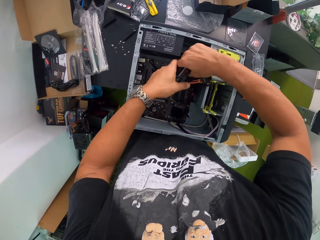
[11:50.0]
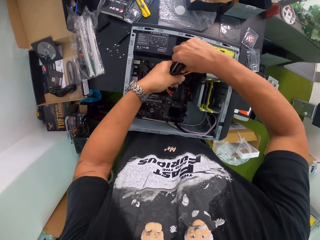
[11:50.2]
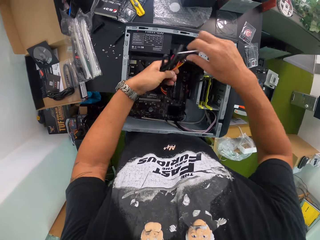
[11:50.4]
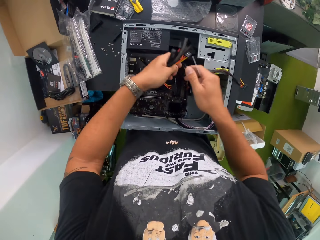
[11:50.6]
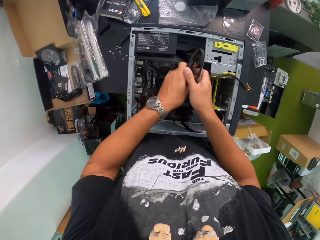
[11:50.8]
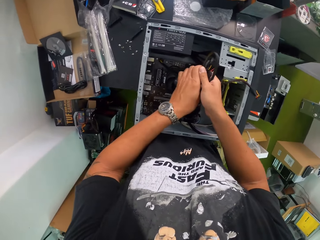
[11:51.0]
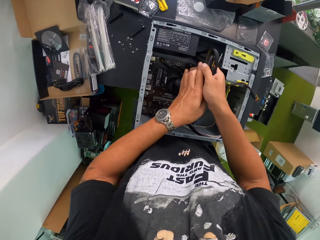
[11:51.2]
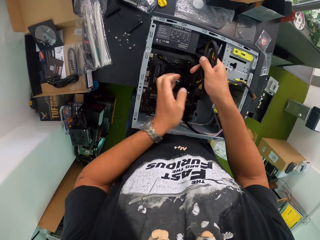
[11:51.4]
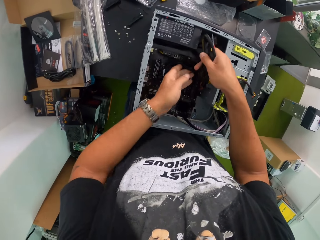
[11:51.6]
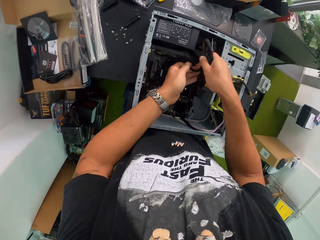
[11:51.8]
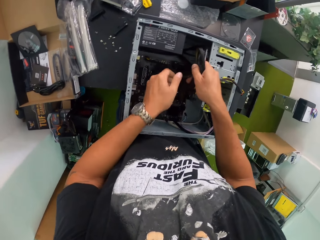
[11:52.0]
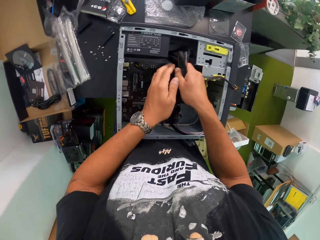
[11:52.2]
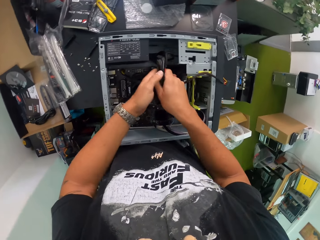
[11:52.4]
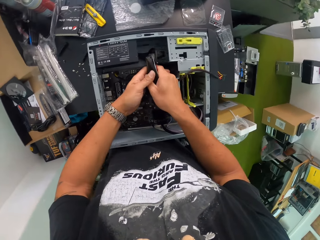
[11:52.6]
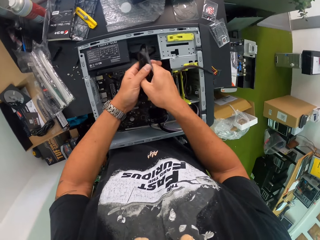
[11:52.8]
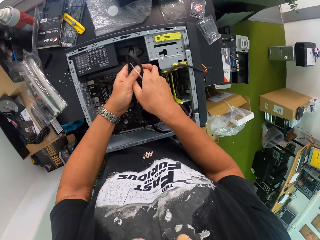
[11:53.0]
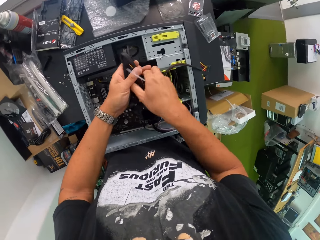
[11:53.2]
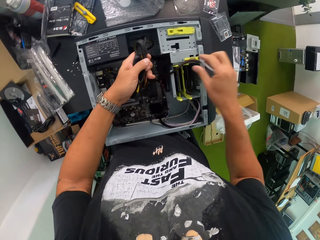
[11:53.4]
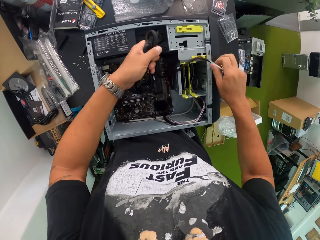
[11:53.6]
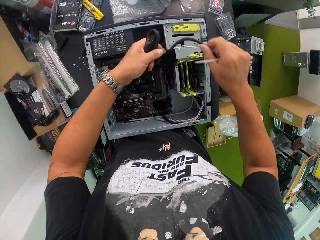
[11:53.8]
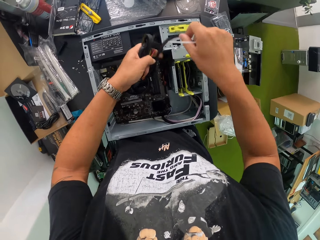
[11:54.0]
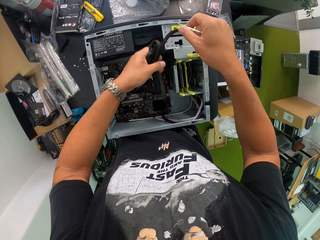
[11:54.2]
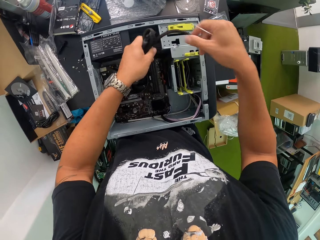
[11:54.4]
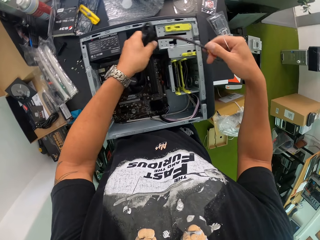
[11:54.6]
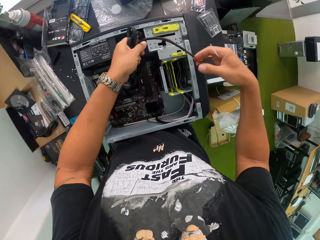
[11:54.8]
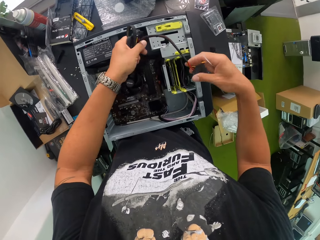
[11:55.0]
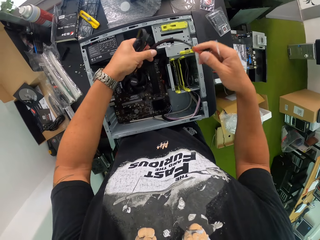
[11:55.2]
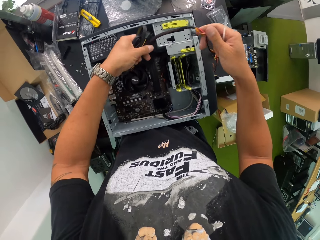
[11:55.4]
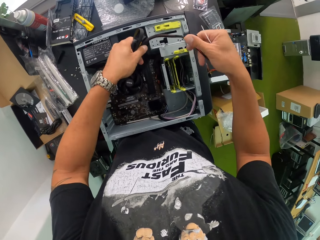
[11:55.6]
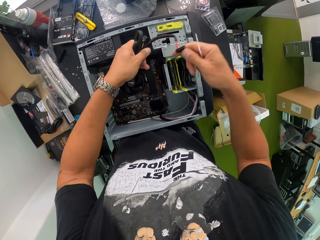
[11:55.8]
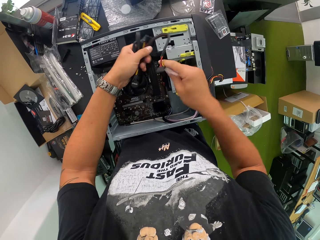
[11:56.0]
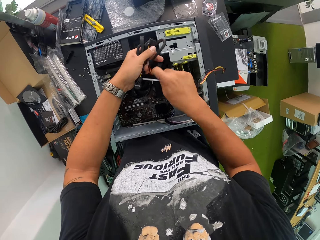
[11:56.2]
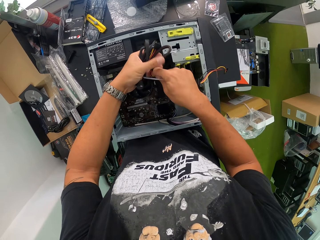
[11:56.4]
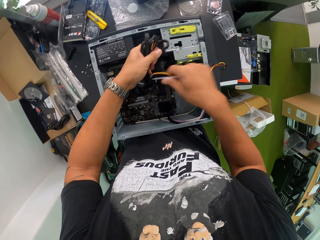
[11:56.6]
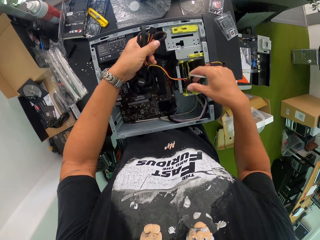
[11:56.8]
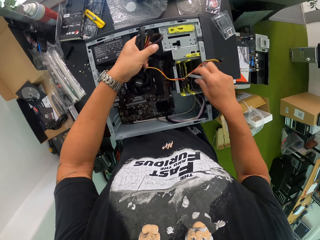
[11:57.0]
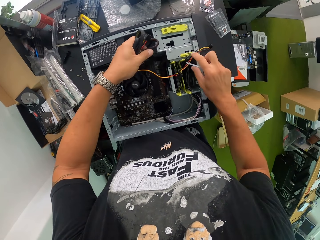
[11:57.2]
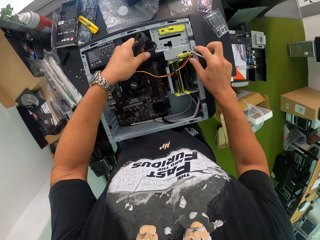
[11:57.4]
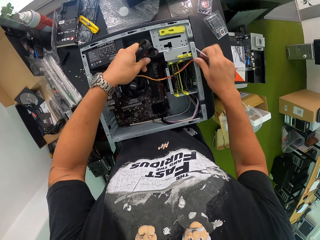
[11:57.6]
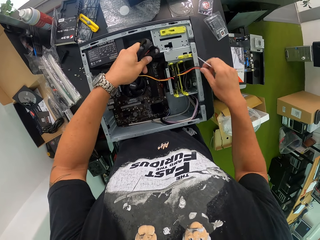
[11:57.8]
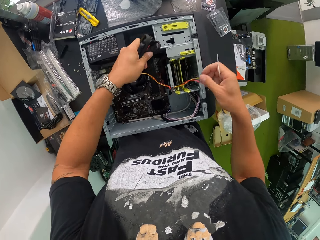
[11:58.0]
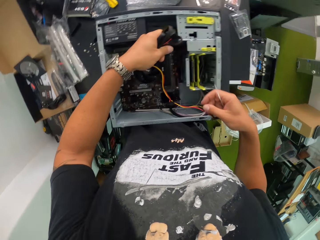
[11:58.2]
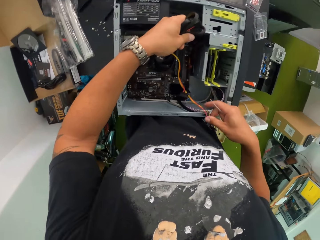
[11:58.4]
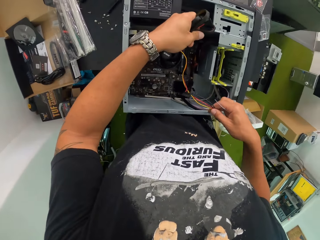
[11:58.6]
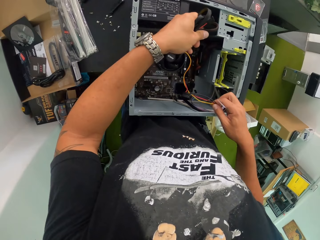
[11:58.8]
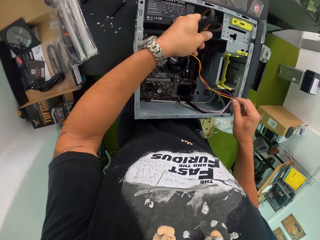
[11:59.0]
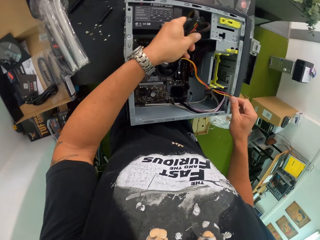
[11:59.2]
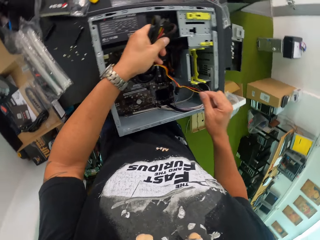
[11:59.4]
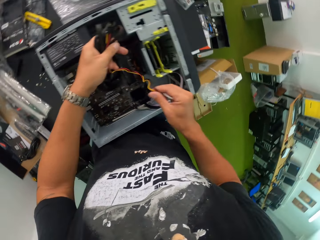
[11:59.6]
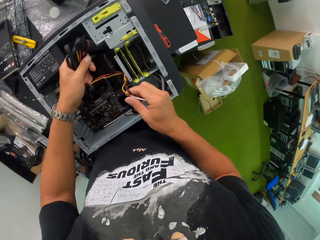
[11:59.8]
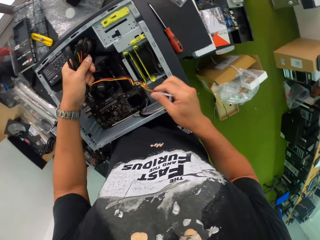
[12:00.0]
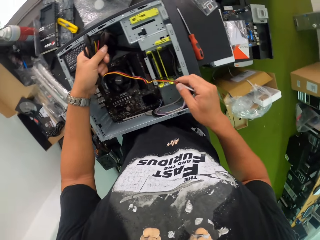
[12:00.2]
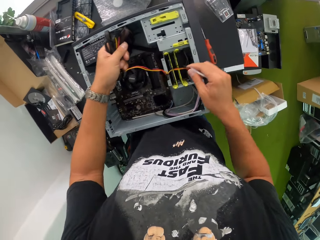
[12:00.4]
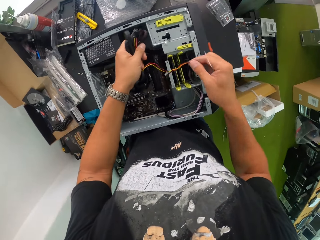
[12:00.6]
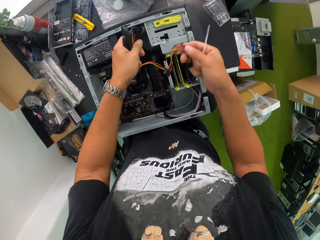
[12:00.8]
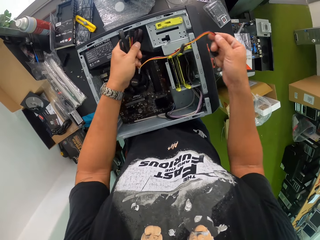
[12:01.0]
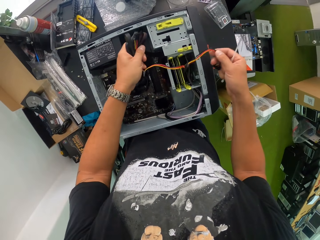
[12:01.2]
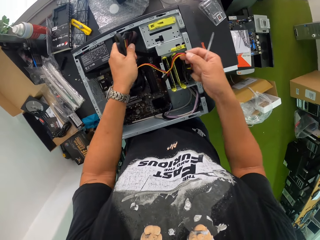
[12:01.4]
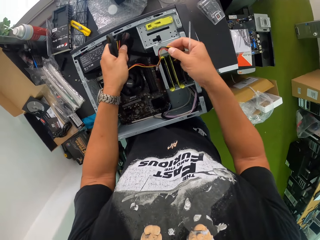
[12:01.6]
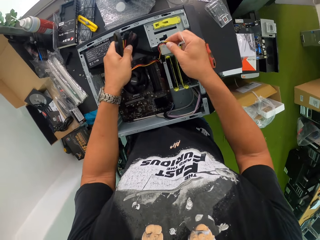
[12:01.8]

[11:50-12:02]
The camera wearer removes his right hand from the power cable. He holds the power cable with both hands. He removes his left hand from the power cable. He moves the power cable in his right hand to his left hand. He takes the power cable from the work table with his right hand. He folds the power cable in his right hand with the power cables in his left hand.

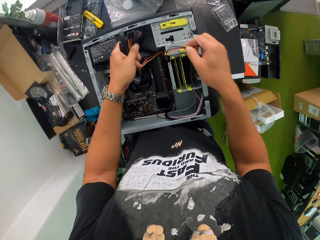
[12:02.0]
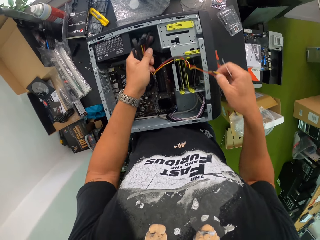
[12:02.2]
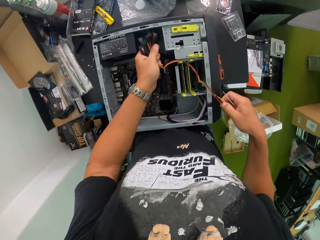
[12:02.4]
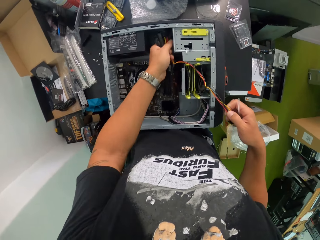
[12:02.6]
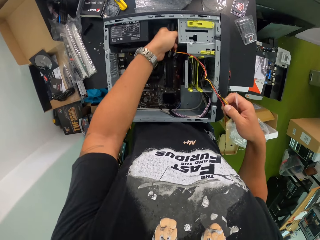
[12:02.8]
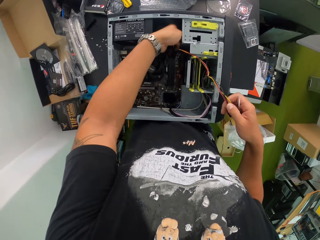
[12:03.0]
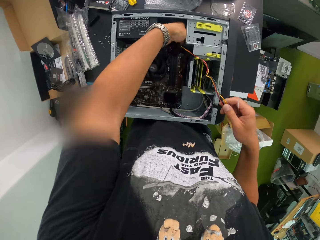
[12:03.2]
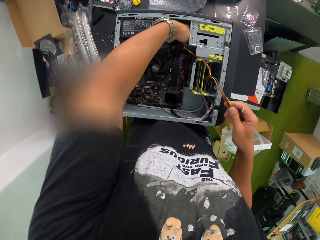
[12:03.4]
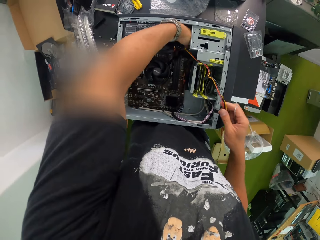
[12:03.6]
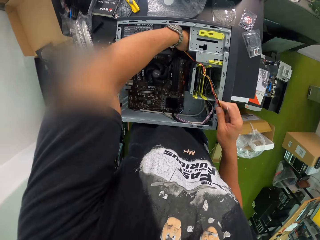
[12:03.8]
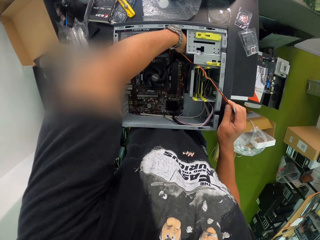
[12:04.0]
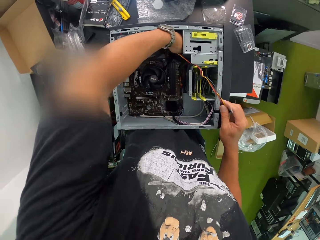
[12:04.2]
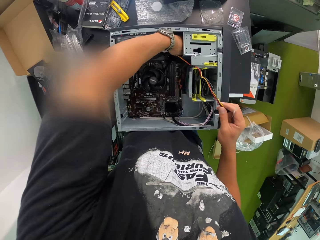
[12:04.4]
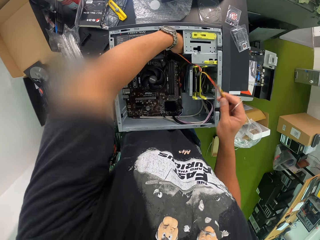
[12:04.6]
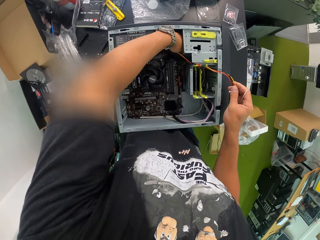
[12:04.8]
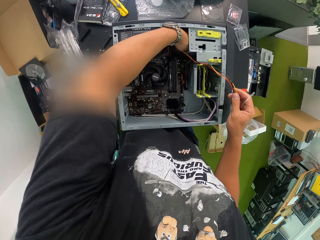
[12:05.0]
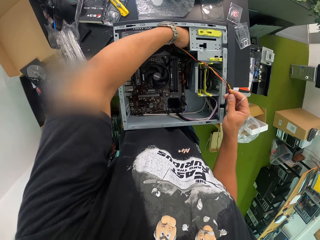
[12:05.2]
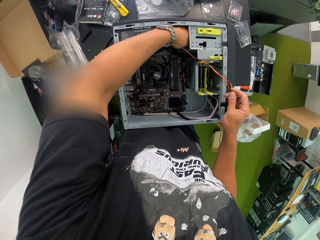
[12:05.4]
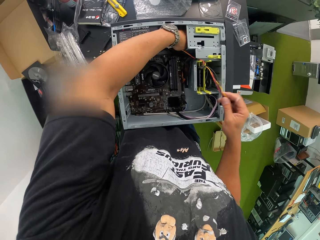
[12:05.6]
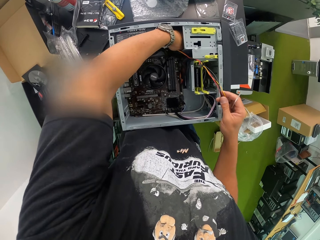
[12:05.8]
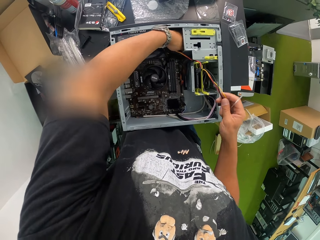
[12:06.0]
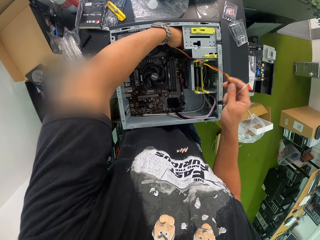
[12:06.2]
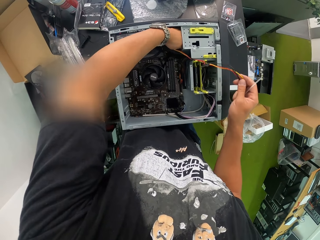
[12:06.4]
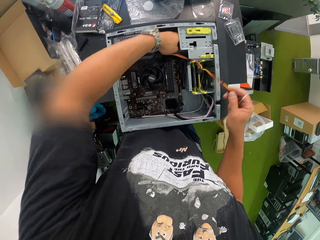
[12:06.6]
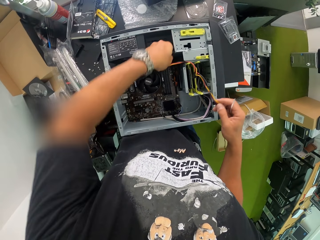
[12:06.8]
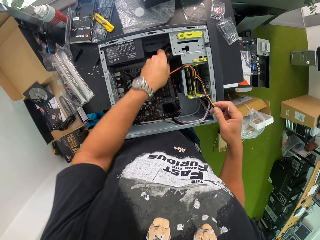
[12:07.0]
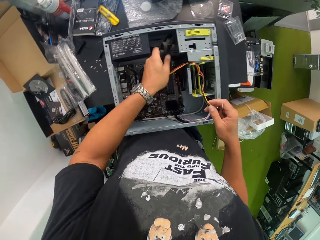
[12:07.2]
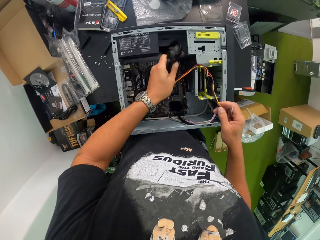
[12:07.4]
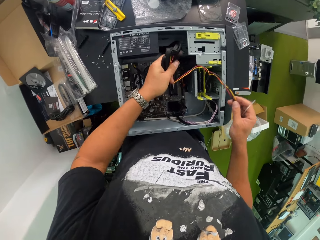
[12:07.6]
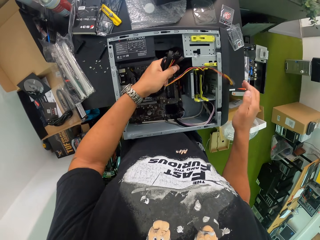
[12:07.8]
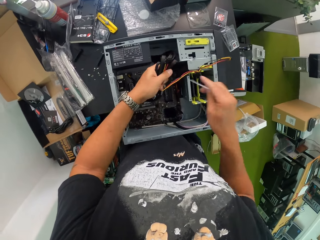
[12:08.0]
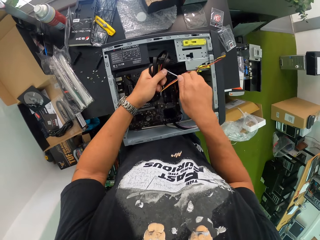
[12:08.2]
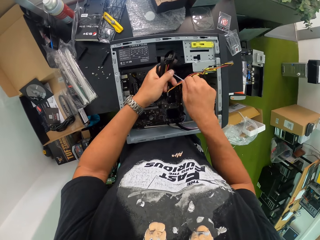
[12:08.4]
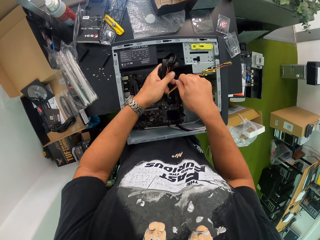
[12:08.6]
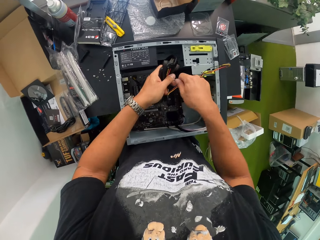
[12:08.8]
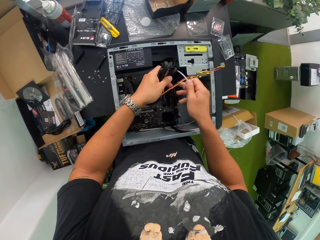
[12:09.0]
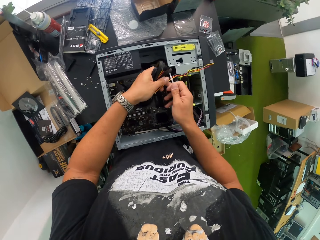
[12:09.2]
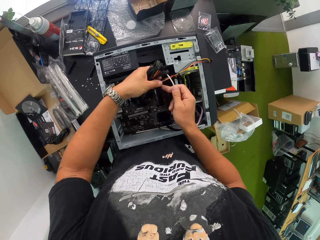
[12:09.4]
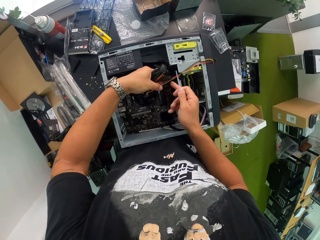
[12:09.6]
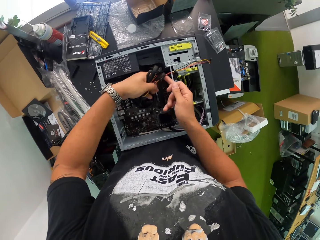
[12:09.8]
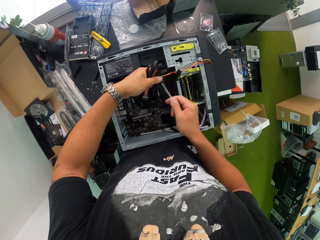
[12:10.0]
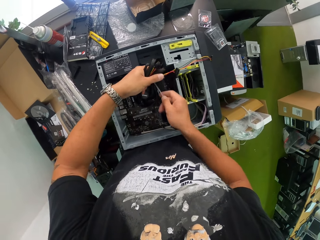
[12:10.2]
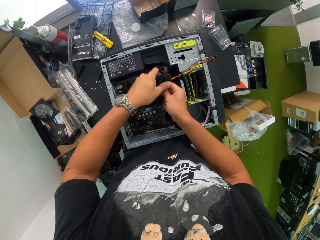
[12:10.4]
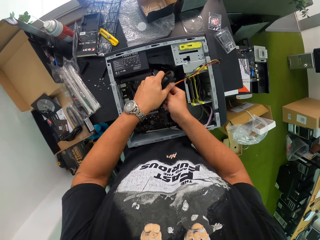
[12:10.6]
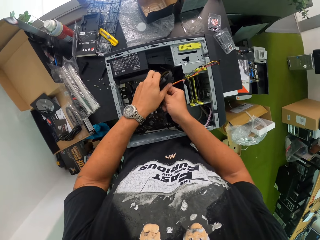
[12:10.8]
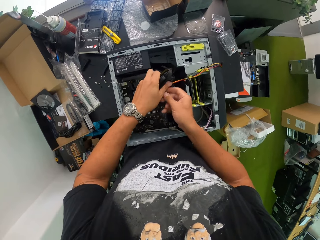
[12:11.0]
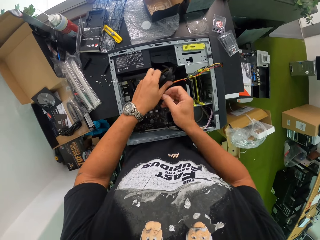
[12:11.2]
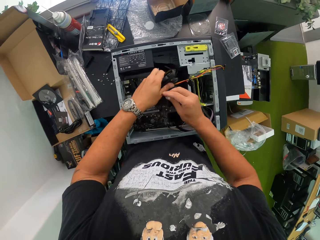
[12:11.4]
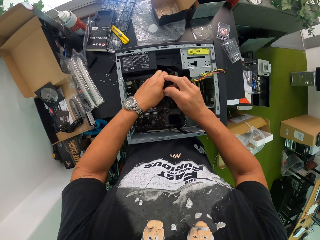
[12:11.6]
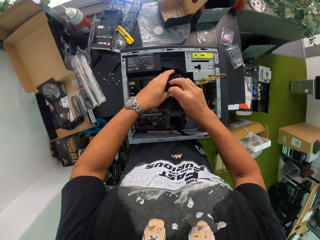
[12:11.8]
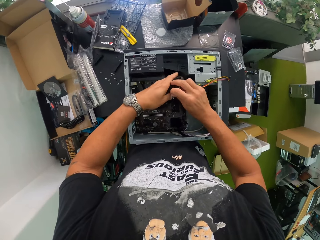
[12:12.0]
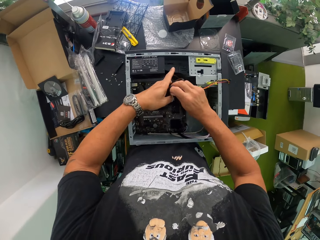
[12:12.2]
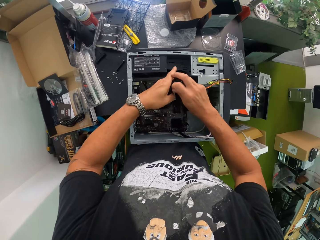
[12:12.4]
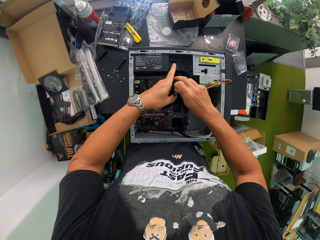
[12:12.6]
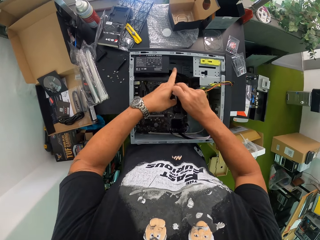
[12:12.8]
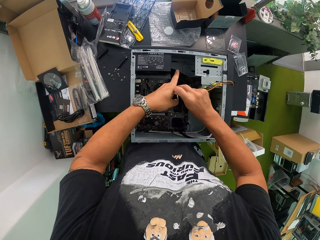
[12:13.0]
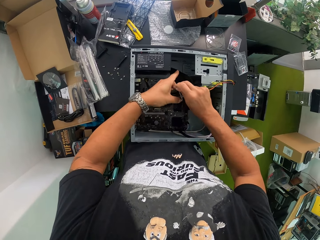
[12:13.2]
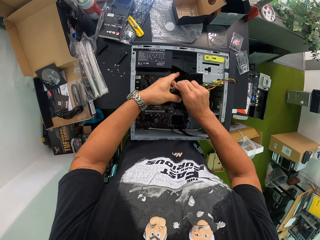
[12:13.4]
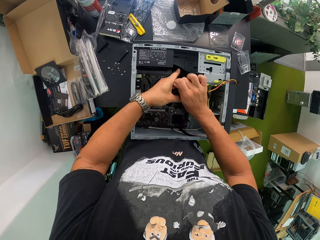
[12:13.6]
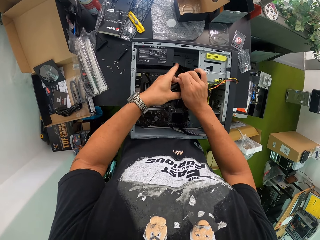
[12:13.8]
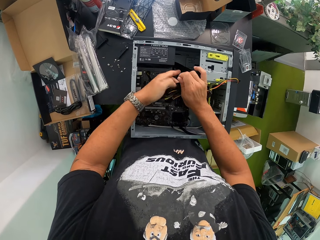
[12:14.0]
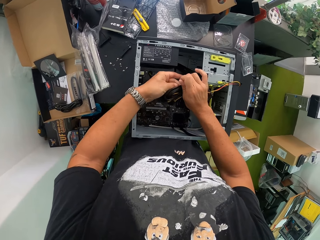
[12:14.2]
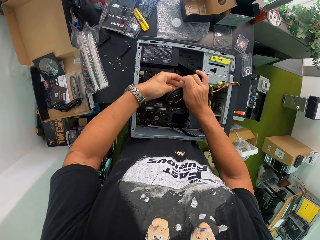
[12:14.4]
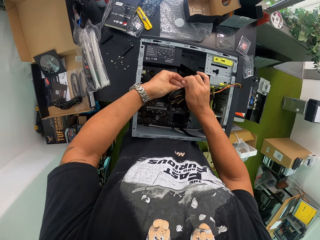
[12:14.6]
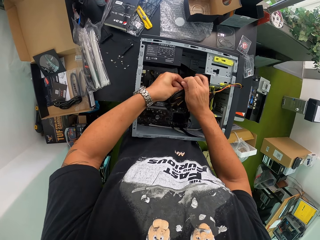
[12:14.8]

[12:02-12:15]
The camera wearer holds the cables. He ties the power cables in his left hand with the zip strap in his right hand.
